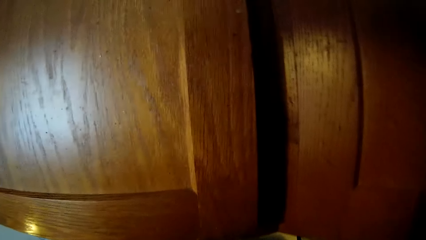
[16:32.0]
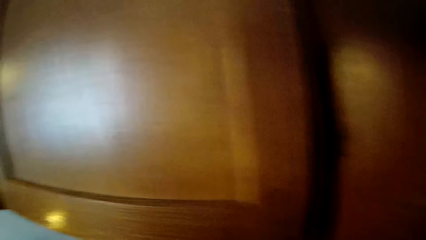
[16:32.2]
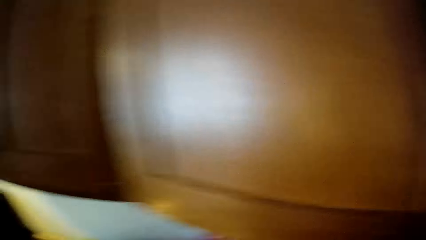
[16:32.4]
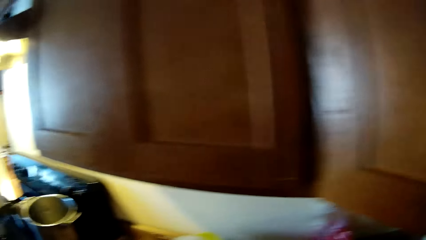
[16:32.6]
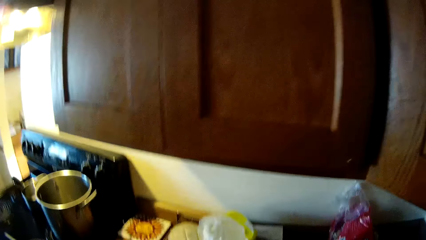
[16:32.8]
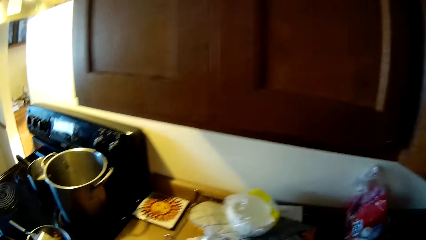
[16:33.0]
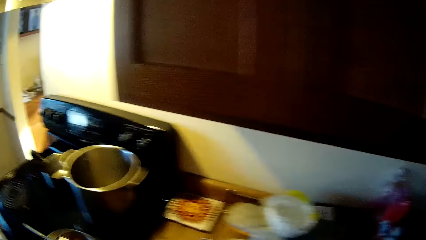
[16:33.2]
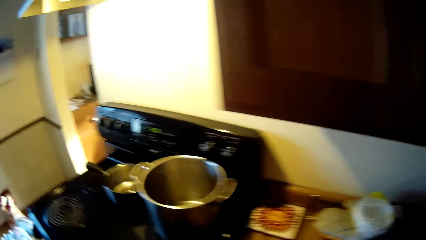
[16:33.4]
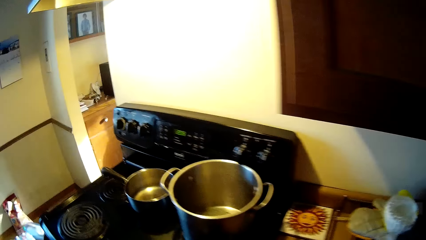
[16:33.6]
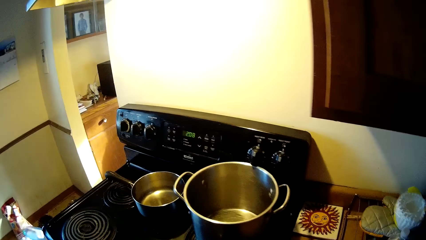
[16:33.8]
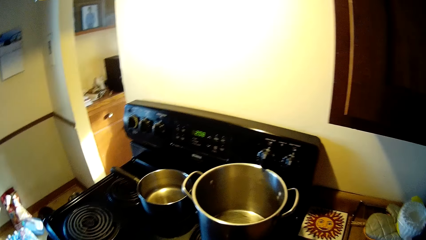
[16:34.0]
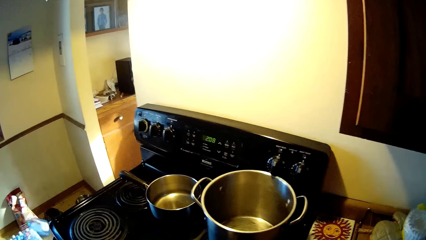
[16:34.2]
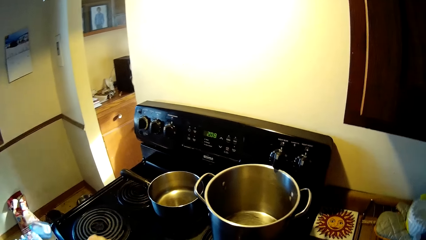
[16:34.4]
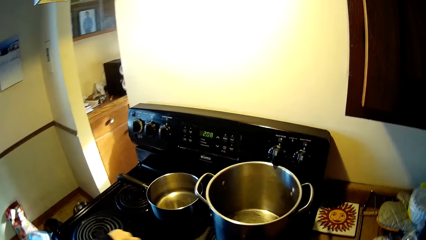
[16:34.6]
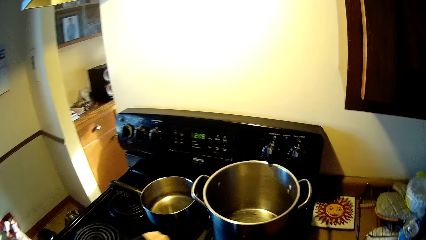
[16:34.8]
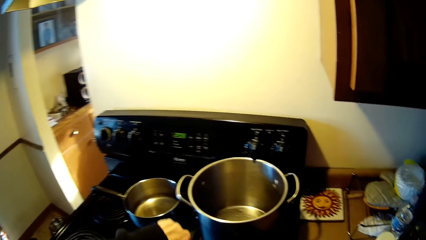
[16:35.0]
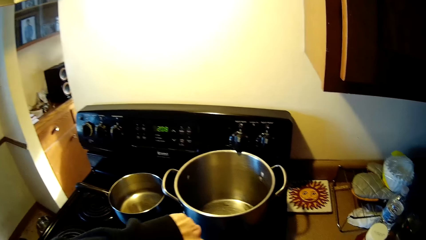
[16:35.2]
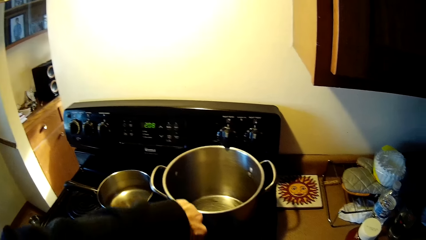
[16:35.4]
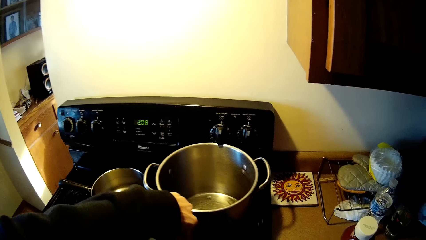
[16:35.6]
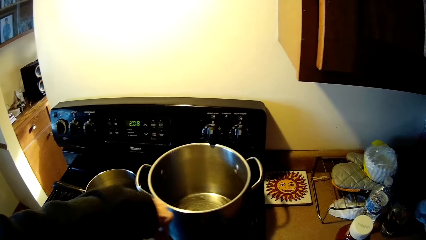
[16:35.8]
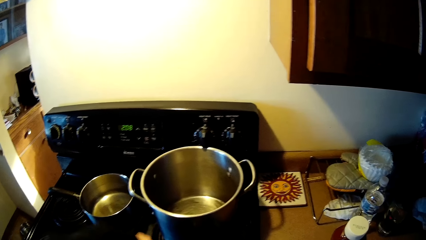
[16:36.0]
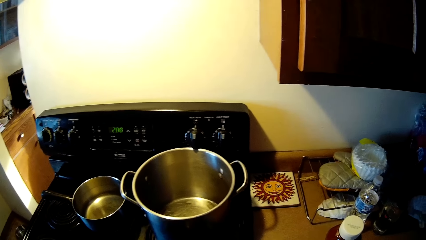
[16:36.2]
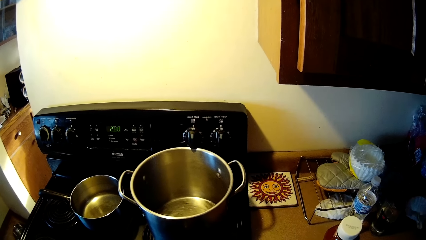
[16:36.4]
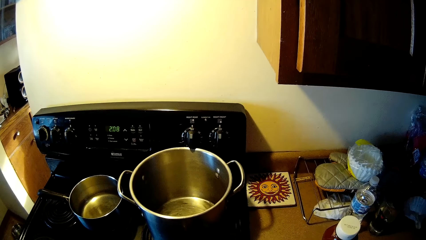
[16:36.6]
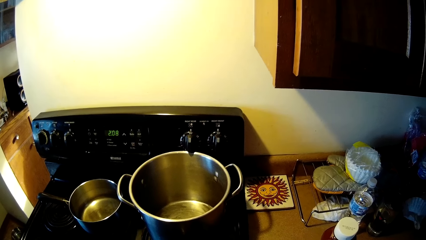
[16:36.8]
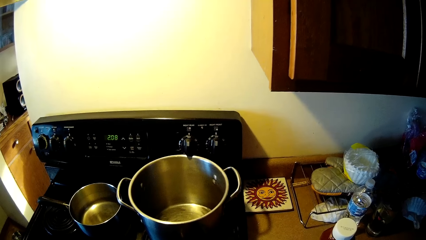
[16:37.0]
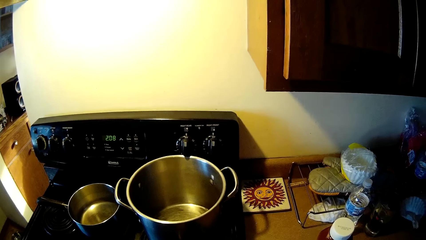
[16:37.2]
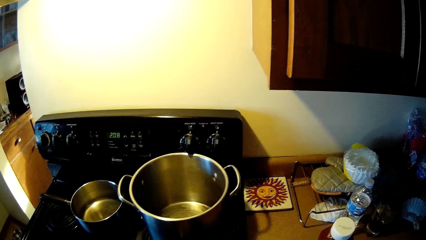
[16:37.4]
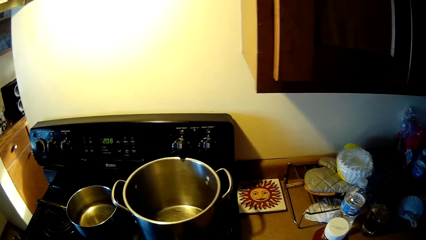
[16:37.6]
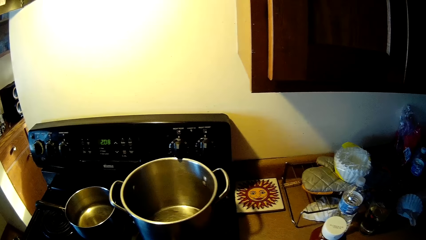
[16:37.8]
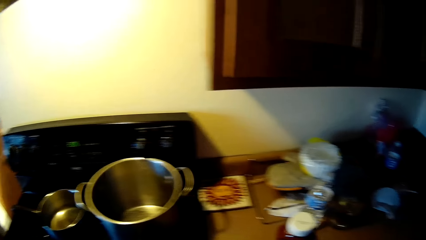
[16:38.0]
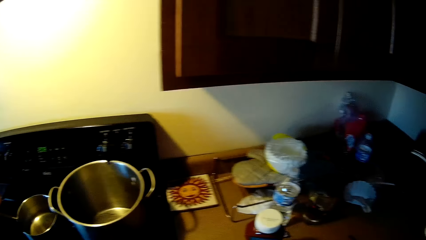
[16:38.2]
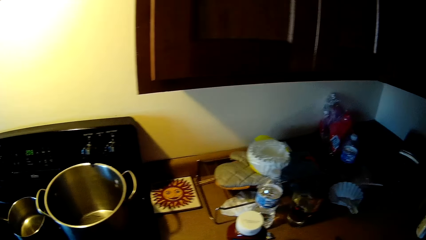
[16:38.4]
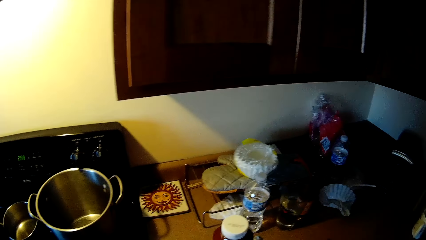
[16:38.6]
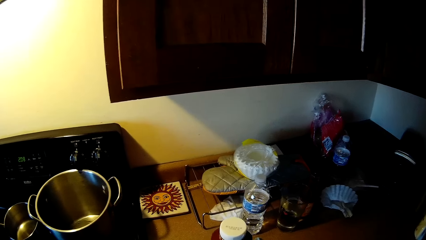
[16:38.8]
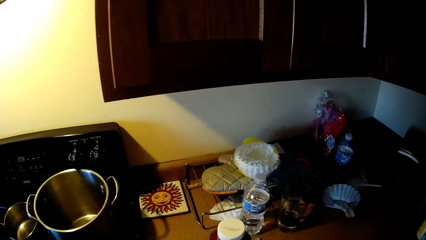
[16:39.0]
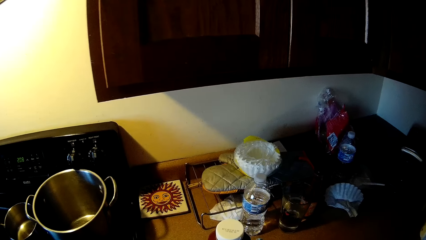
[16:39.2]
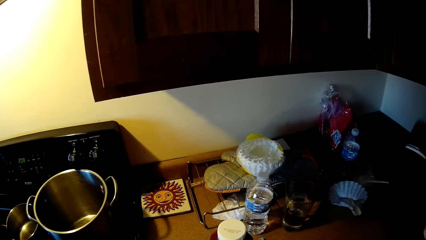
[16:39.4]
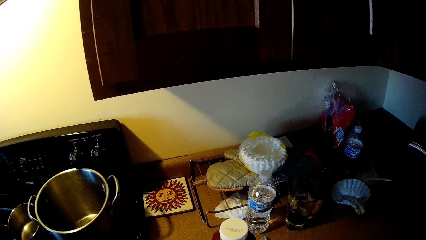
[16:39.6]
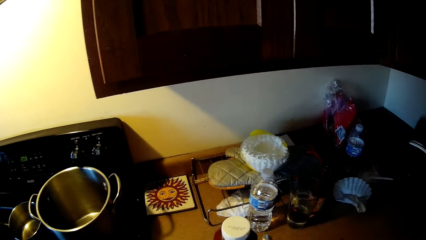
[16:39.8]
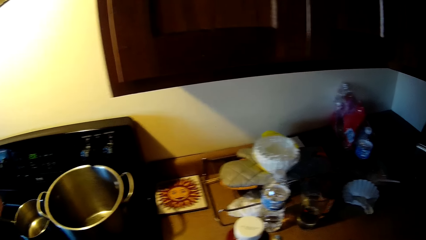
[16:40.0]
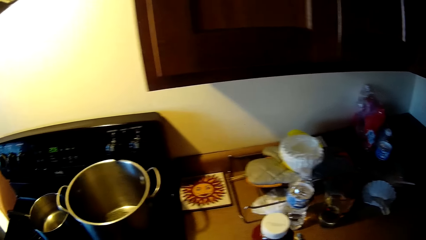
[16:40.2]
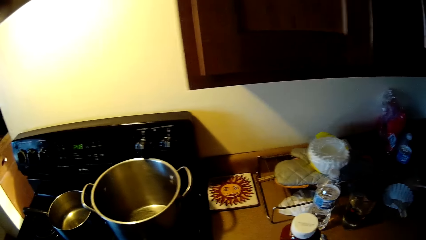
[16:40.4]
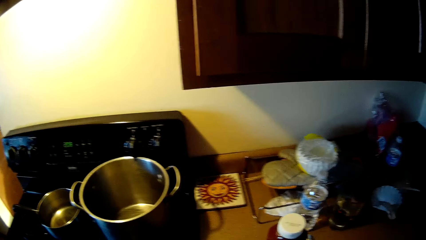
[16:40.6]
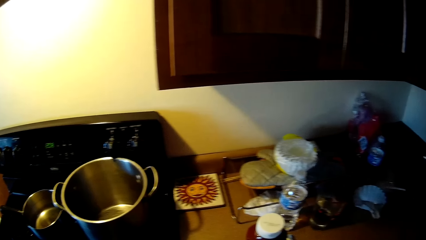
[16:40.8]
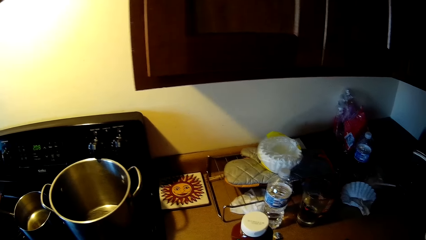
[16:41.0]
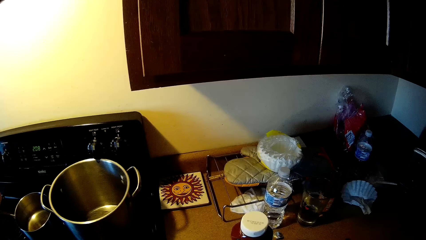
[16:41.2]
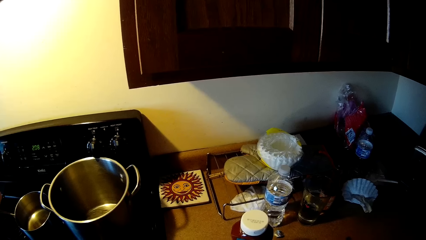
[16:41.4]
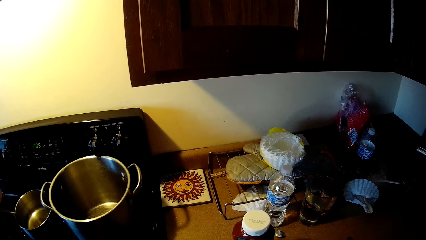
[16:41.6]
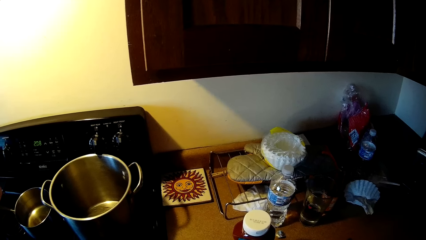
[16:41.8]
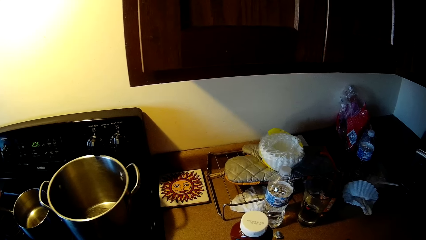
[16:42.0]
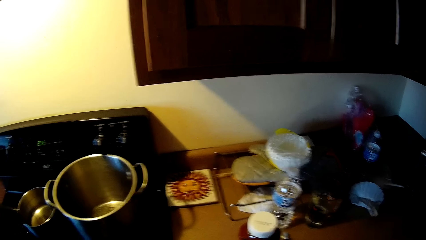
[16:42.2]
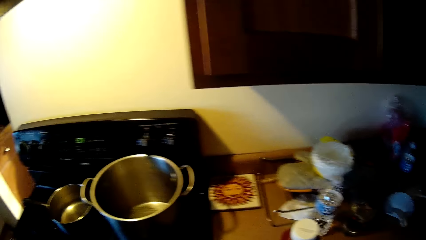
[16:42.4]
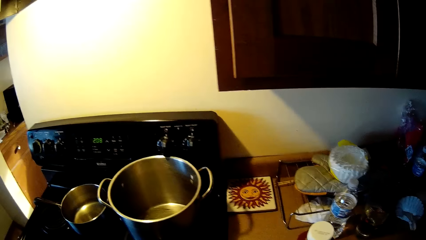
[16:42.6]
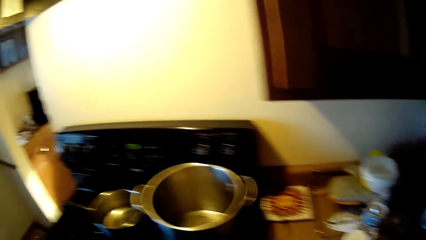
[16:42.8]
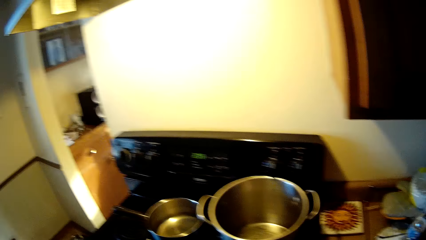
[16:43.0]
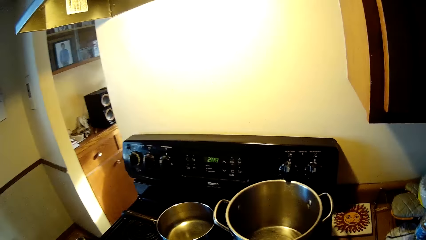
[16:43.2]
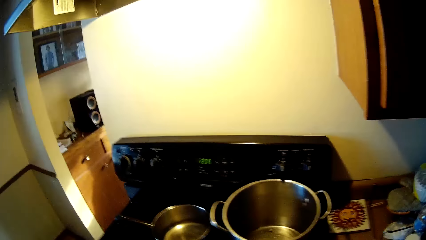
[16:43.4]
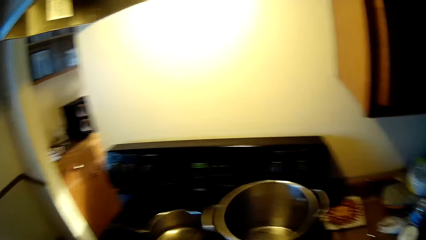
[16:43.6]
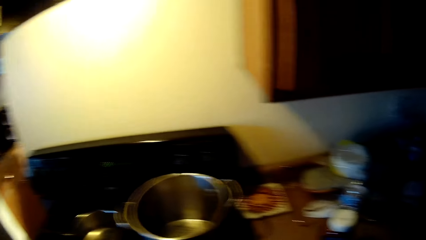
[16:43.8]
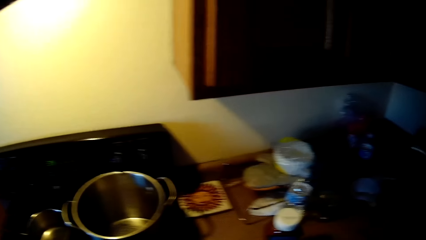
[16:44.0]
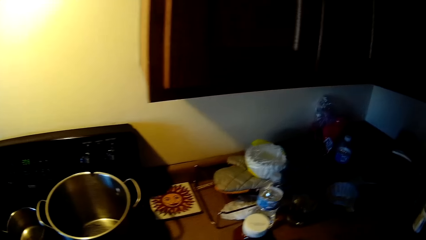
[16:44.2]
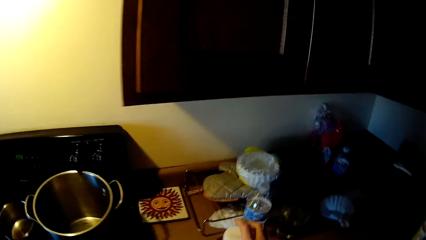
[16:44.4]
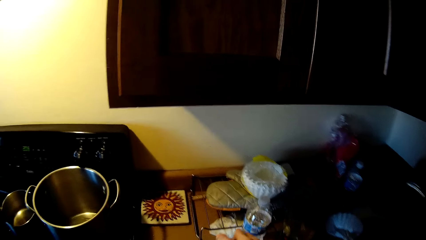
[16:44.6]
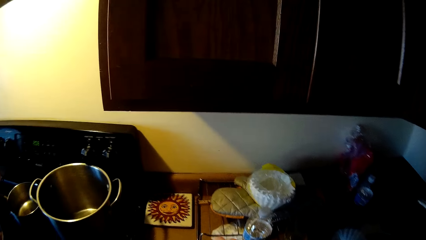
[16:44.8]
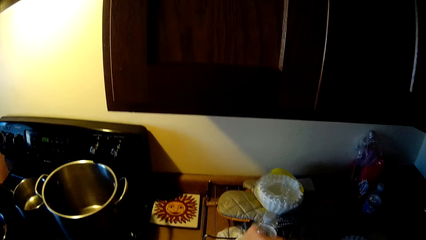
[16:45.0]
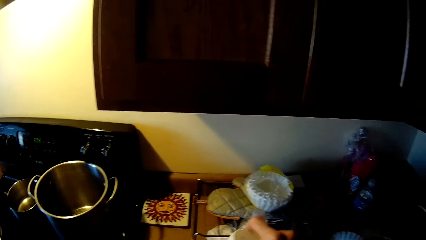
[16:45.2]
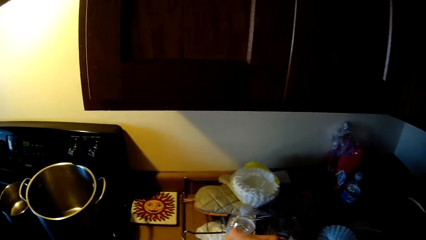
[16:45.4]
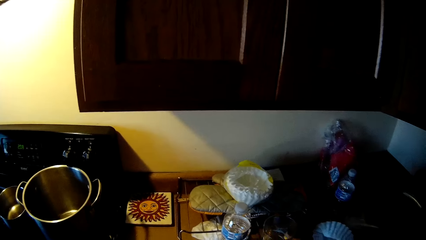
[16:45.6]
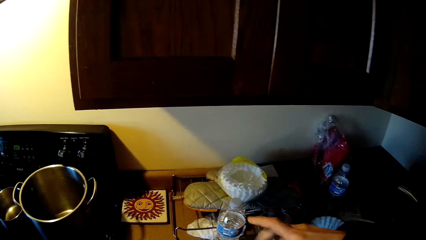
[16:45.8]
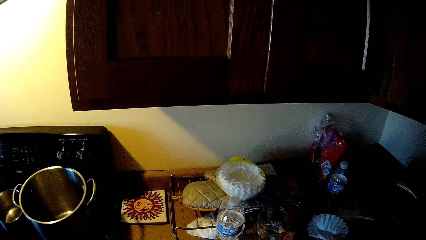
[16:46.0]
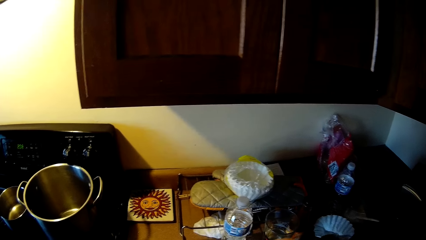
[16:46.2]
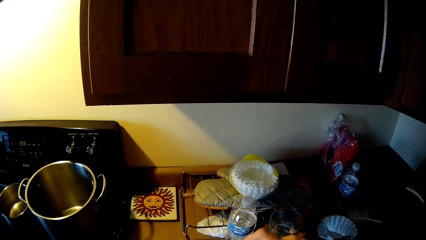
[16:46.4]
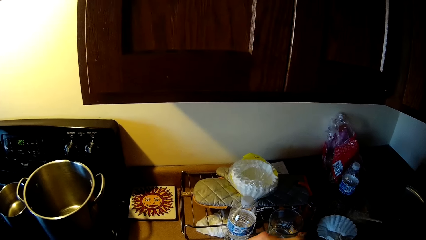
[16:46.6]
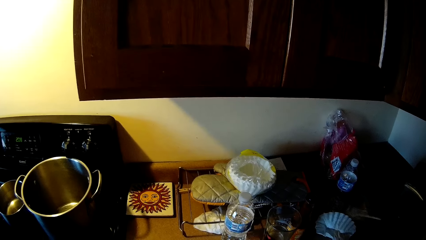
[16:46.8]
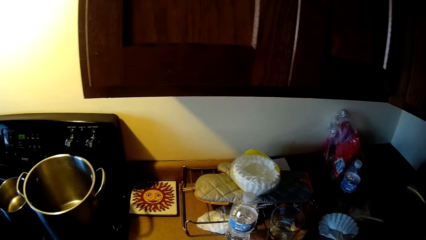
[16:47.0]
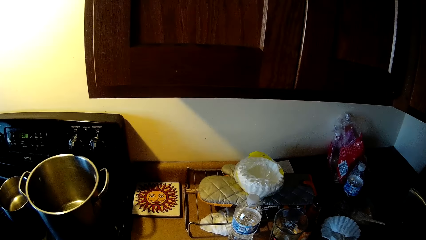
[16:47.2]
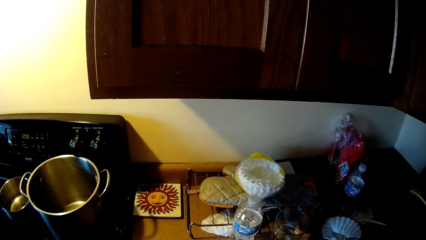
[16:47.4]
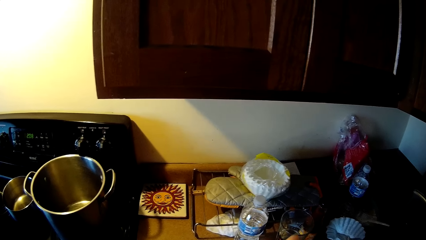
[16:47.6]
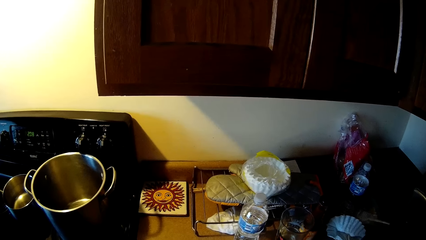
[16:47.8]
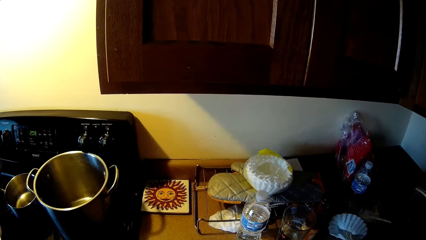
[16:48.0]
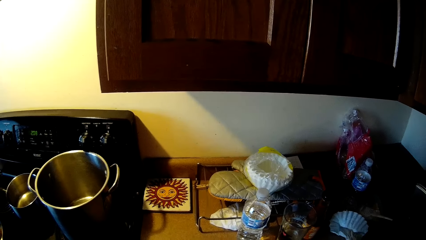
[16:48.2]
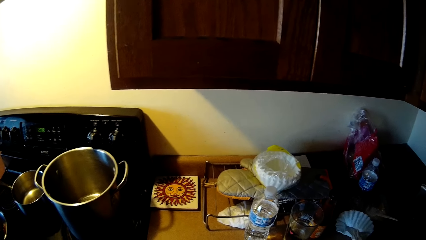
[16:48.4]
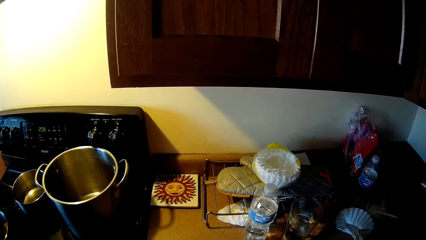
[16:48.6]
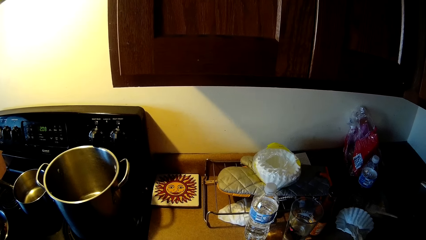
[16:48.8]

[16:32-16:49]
The camera wearer looks around.
